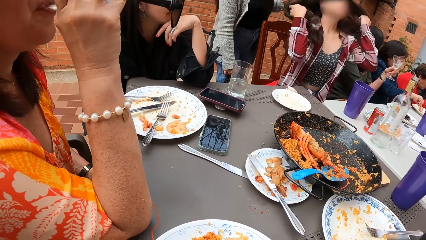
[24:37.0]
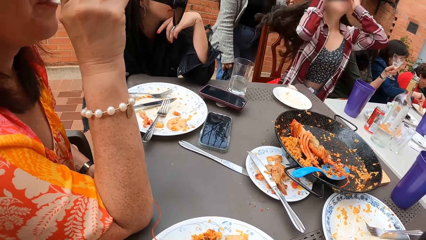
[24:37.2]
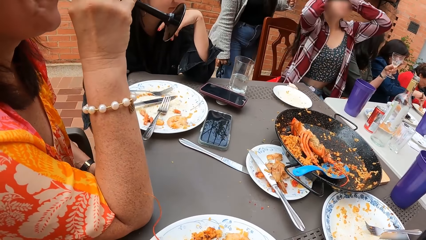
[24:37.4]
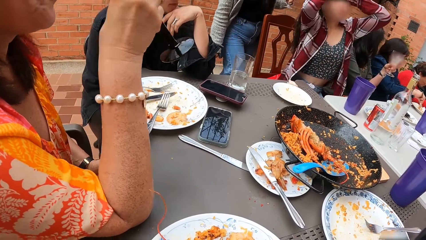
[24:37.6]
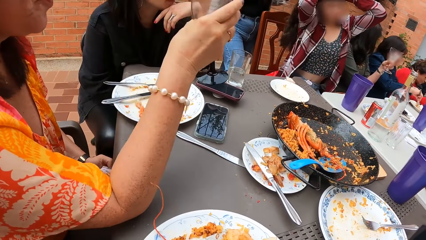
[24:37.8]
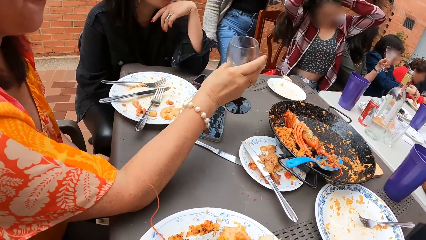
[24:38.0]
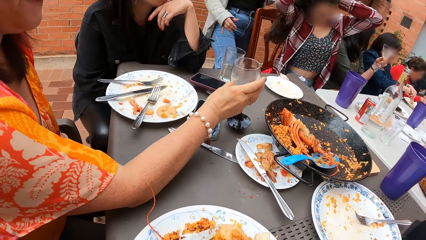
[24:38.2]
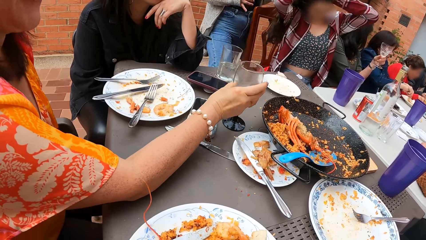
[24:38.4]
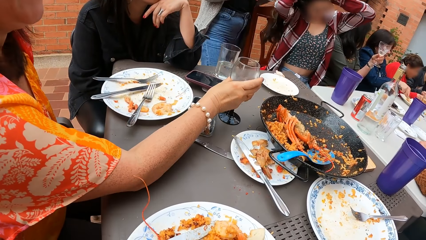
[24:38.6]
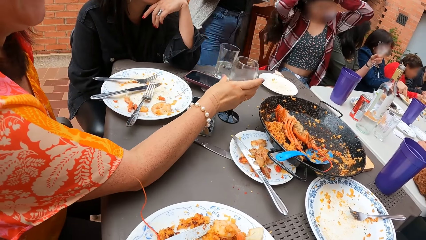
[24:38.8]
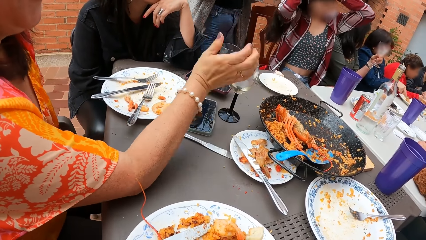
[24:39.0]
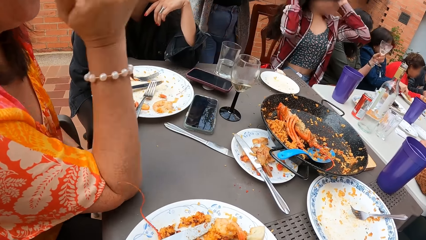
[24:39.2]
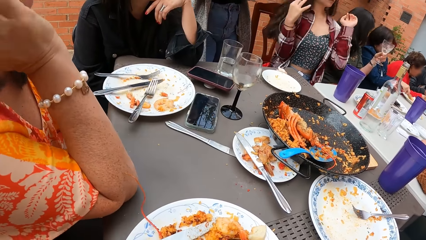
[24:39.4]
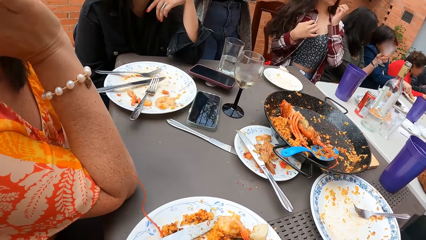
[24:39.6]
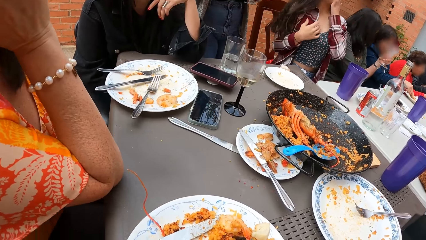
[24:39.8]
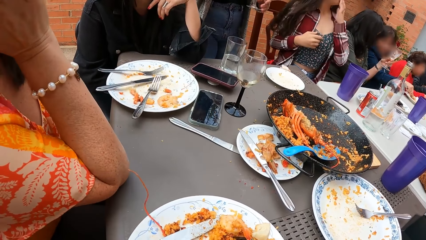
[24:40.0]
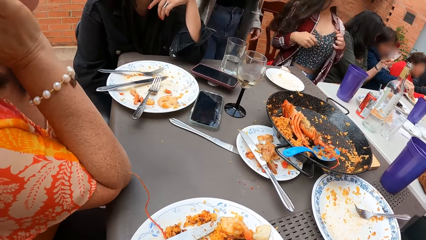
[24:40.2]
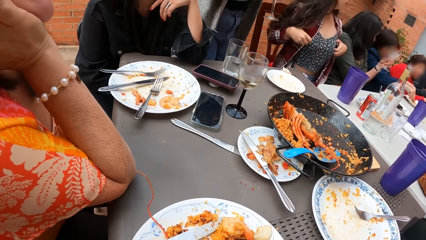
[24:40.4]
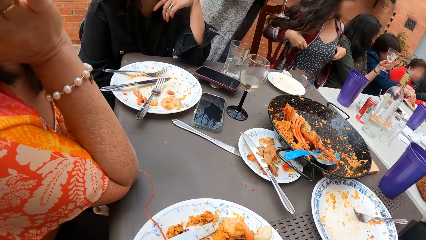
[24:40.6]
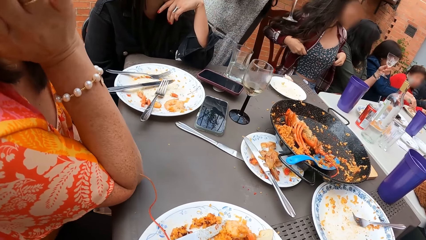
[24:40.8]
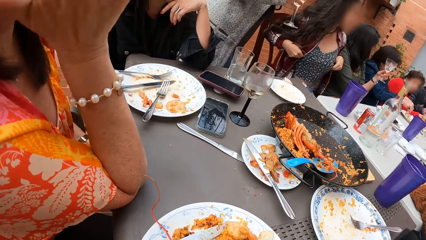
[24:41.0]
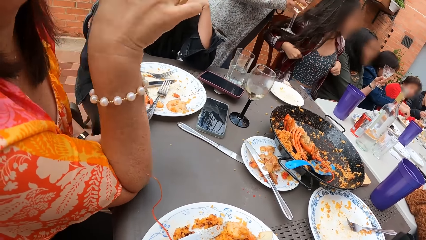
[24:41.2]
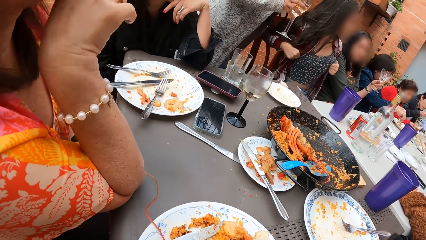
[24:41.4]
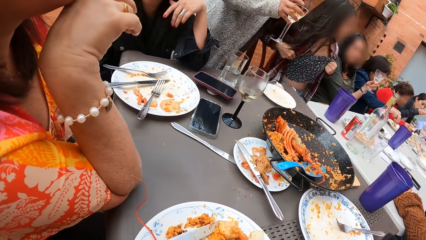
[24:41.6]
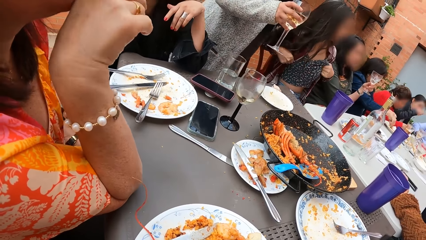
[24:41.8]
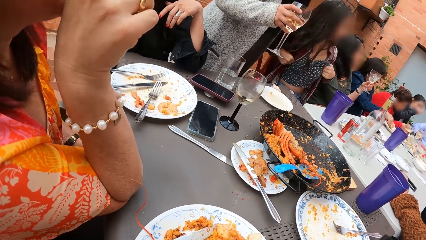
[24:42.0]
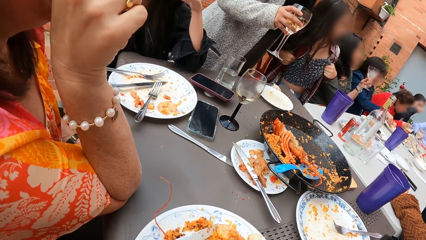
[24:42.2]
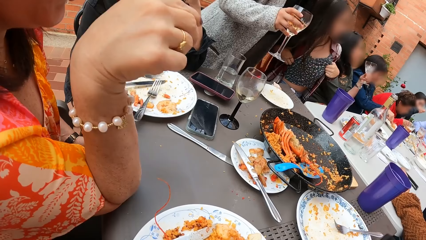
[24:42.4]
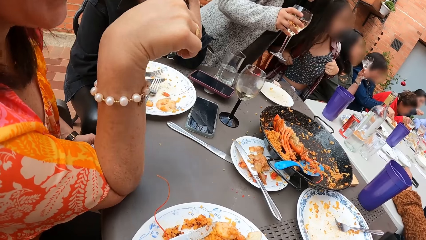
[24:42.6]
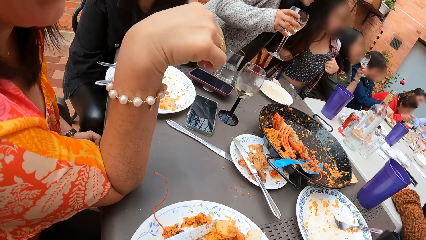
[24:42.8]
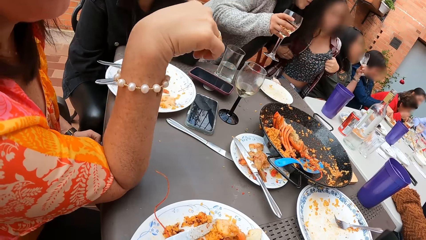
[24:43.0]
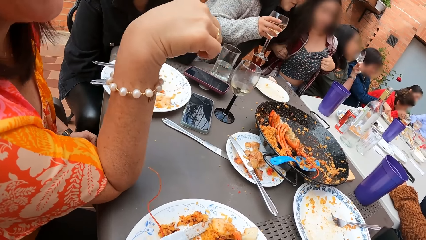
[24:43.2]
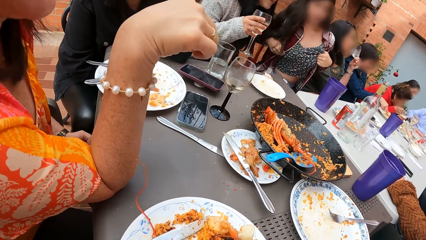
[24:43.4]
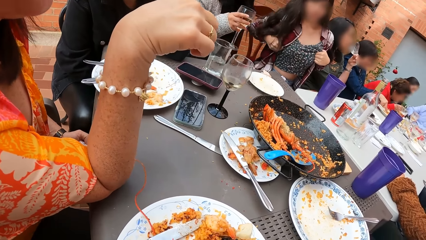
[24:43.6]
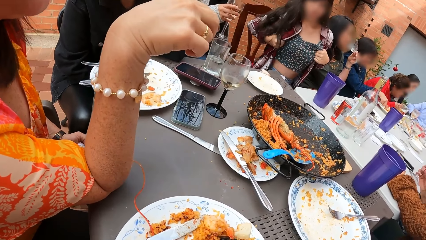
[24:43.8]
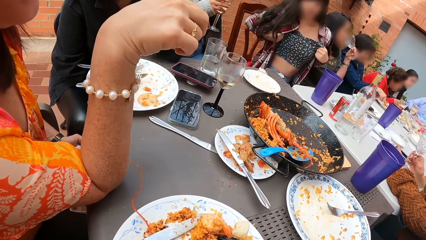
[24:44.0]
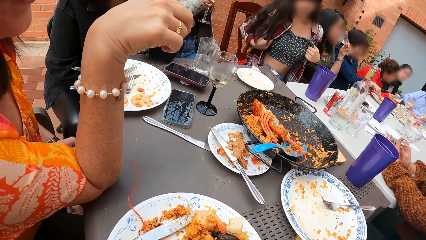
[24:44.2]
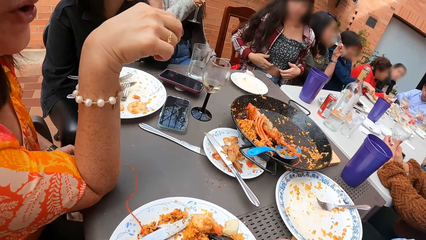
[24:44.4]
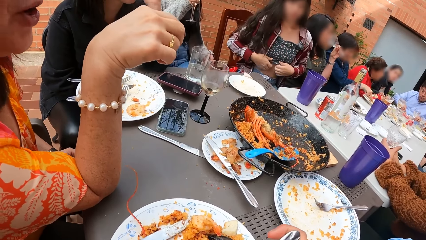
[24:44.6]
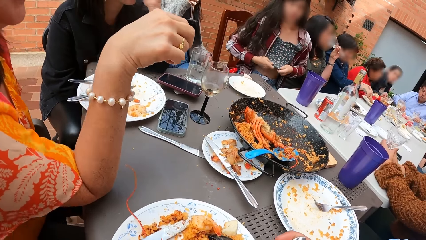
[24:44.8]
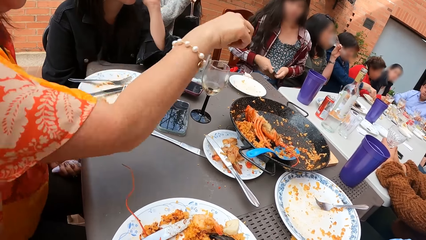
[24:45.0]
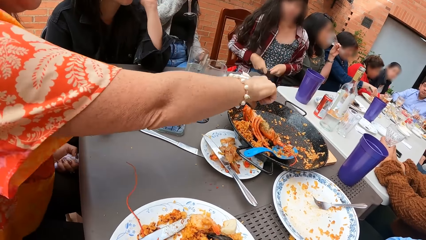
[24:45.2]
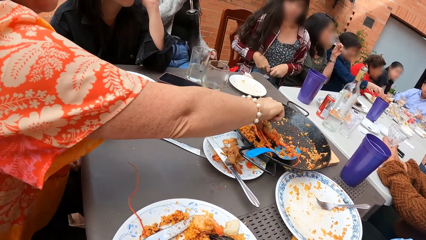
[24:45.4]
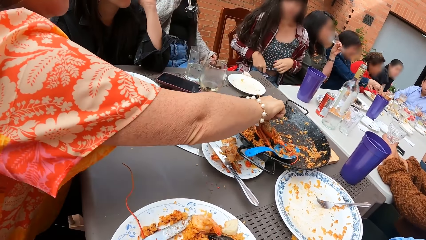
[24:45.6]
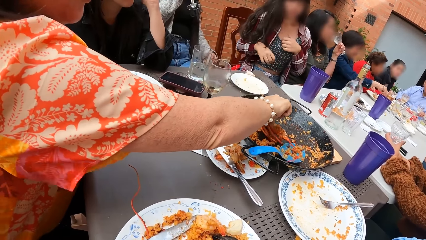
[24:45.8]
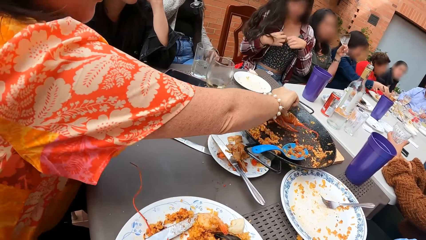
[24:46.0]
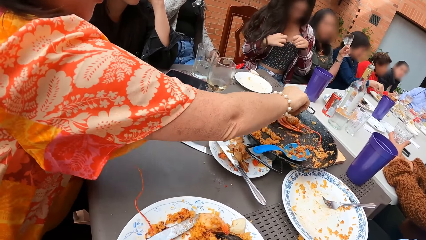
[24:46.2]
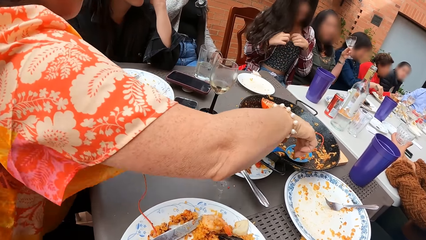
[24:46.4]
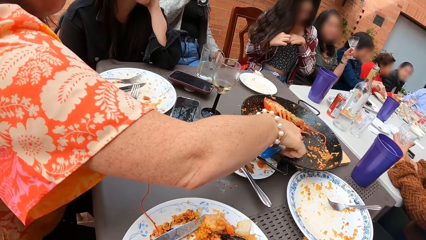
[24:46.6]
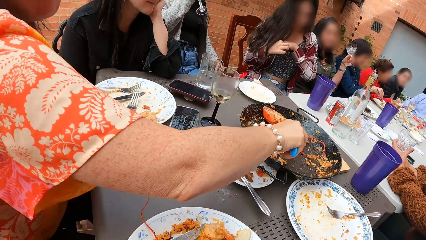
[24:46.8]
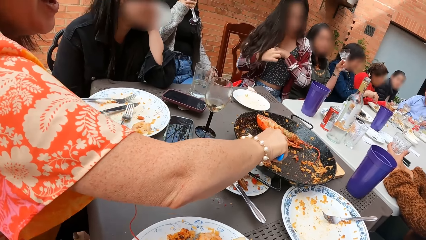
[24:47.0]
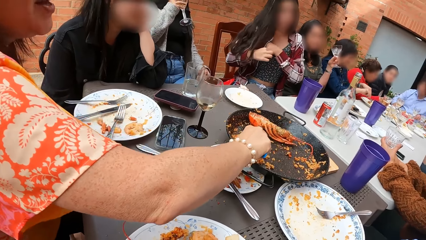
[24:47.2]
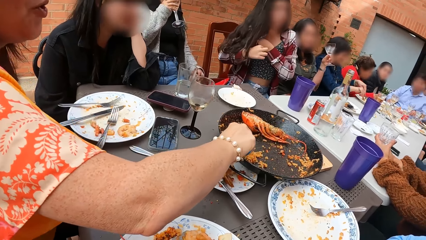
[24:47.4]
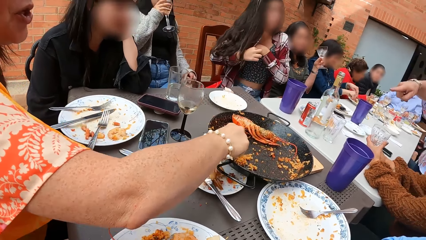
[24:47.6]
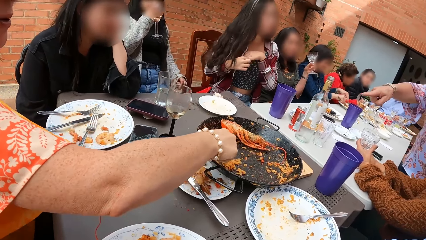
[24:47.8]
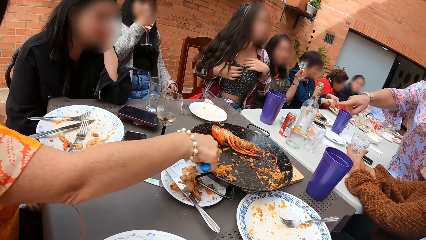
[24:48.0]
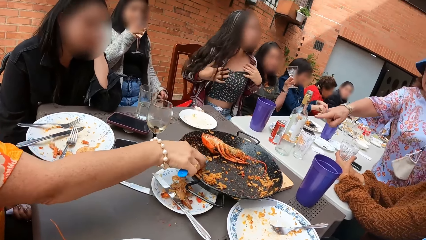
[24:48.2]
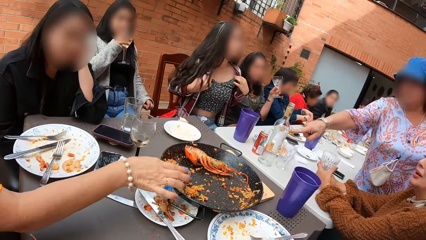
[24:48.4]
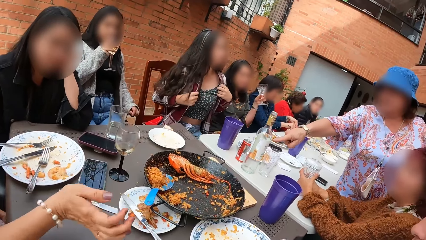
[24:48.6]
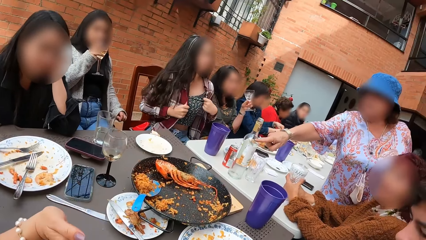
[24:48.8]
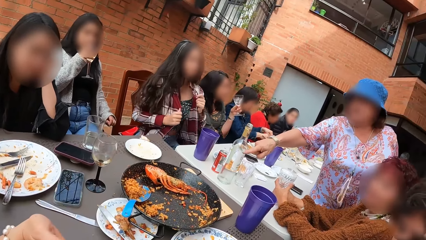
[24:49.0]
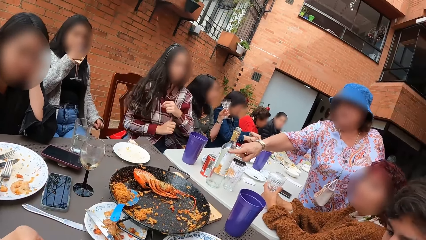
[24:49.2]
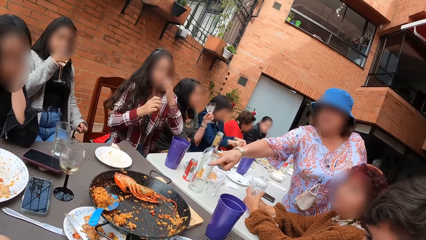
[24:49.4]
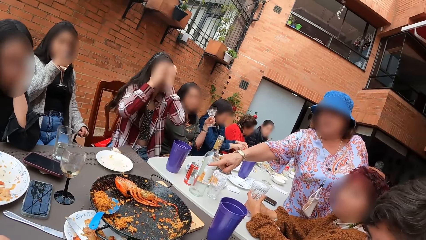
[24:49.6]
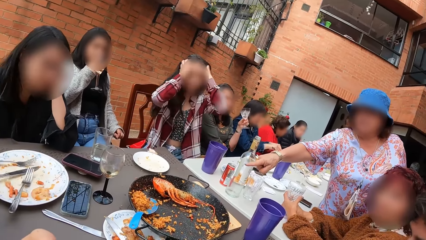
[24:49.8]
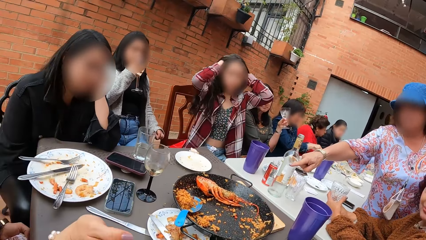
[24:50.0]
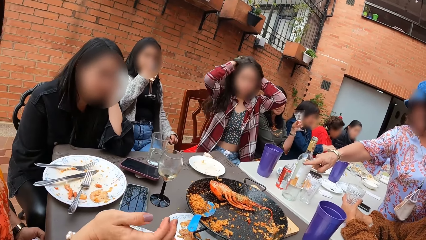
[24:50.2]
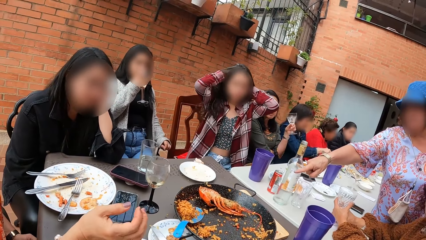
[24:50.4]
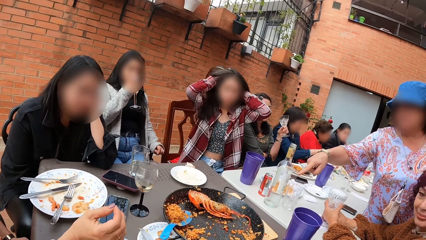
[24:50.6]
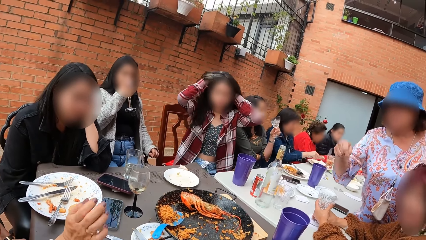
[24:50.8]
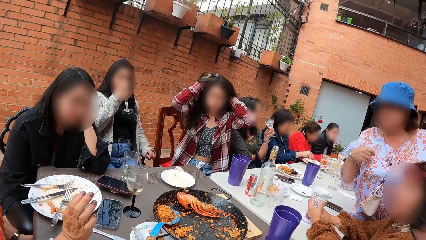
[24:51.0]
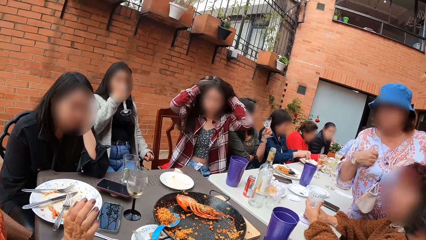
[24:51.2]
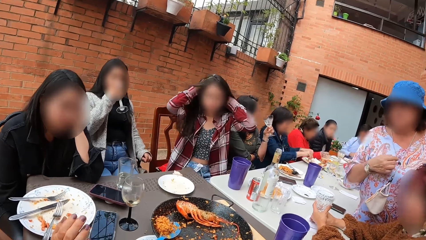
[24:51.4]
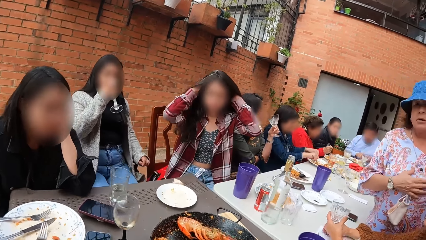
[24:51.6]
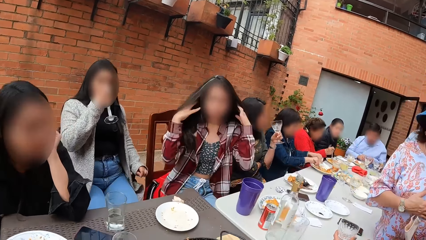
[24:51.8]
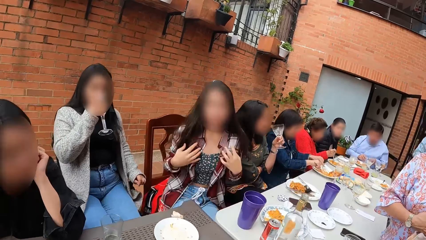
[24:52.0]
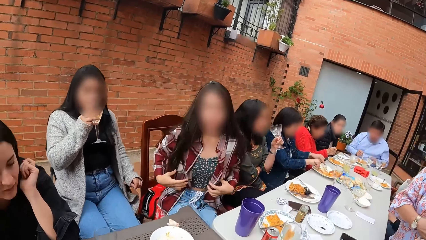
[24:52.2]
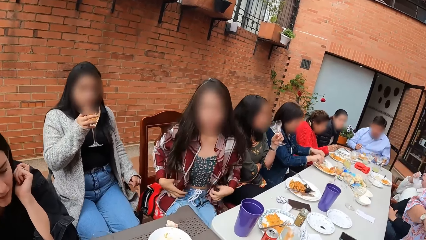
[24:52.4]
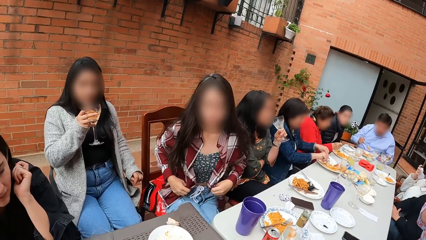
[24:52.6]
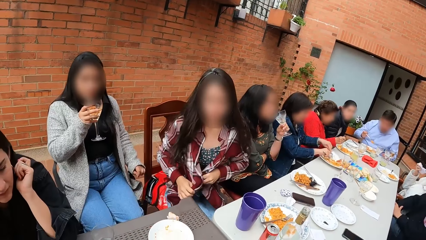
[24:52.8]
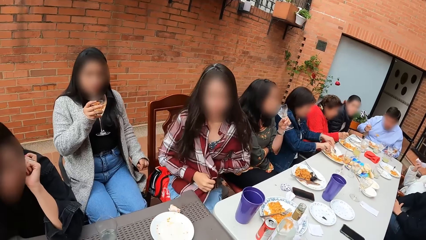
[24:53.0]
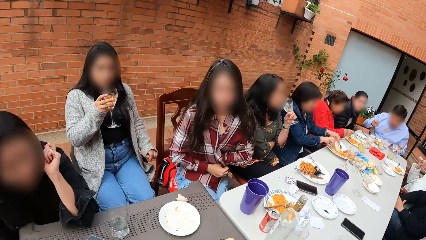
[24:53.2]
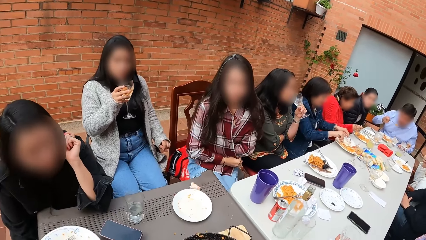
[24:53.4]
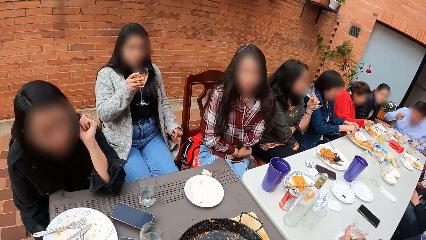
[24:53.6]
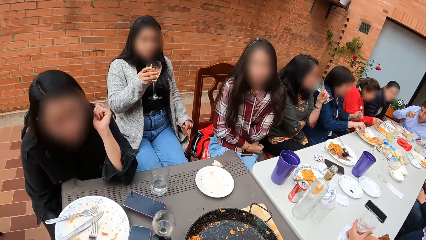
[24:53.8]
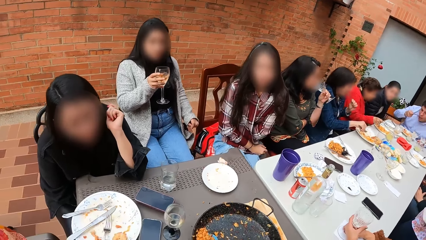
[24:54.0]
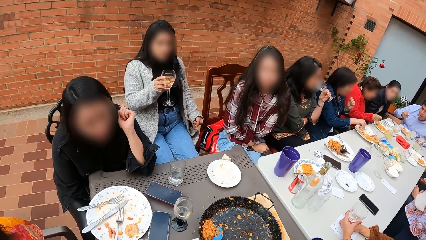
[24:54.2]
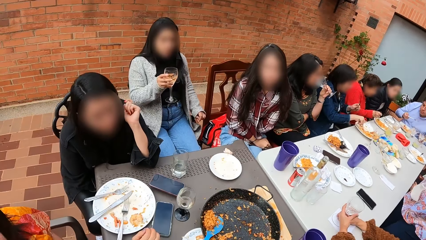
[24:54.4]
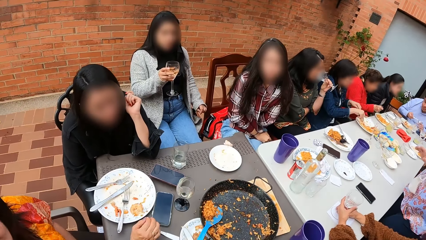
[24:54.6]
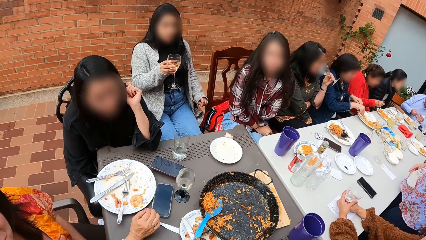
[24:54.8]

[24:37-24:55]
A lady adjusts her hair with both hands. A woman drops the cup on the table with her right hand. Another woman sits on a chair at the table. The first woman places the right hand on the table and gestures with the right hand. The lady adjusts her top with both hands. The first woman adjusts the lobster on the wok with her right hand, packs the food on the wok with the serving spoon in her right hand, holds the serving spoon with the right hand, and drops the serving spoon on the wok with her right hand. The lady scratches her hair with both hands. The camera wearer gets up from the chair. She adjusts her cardigan sweater with both hands.
